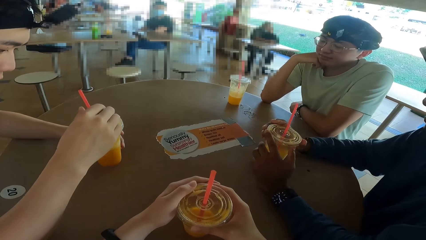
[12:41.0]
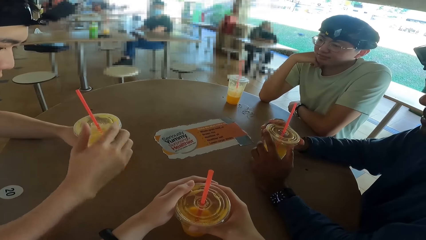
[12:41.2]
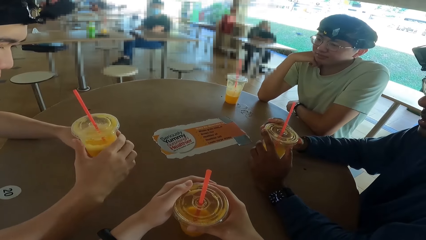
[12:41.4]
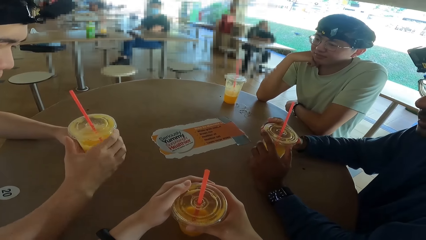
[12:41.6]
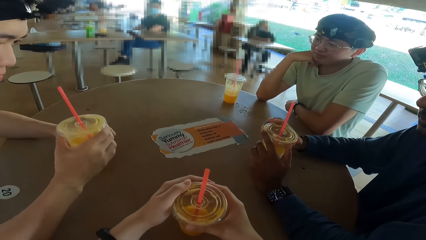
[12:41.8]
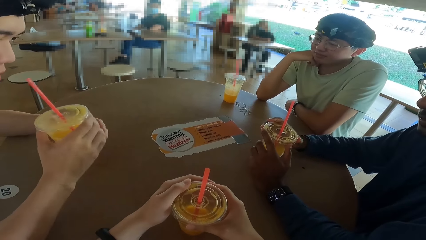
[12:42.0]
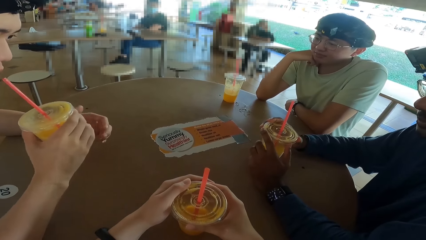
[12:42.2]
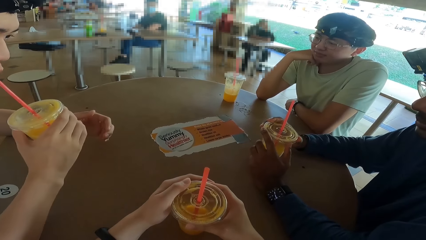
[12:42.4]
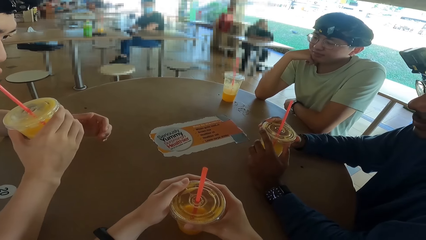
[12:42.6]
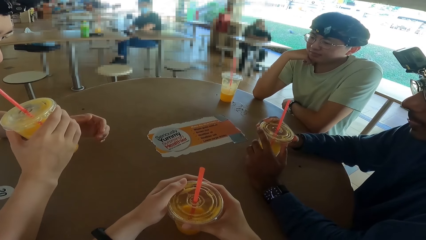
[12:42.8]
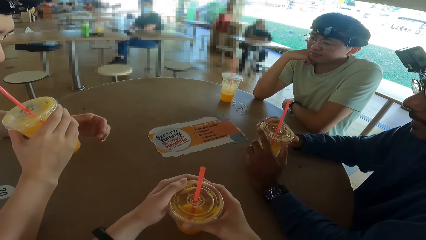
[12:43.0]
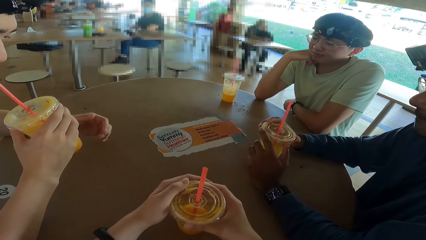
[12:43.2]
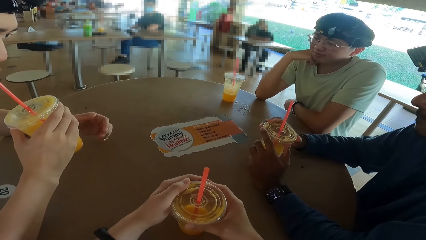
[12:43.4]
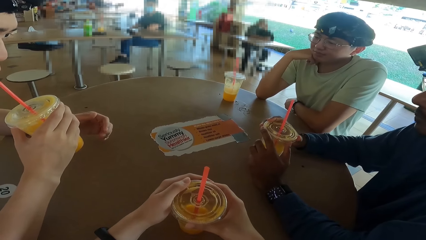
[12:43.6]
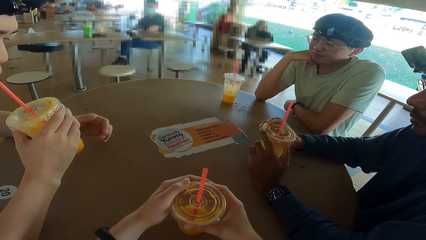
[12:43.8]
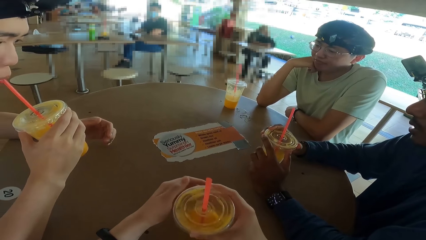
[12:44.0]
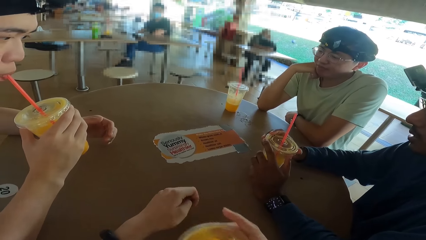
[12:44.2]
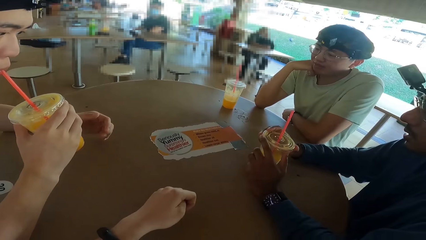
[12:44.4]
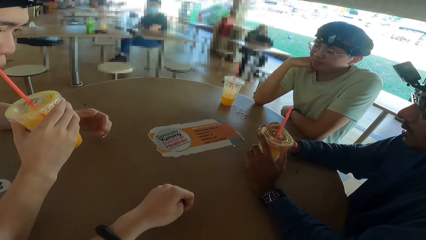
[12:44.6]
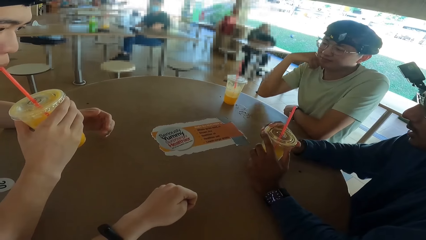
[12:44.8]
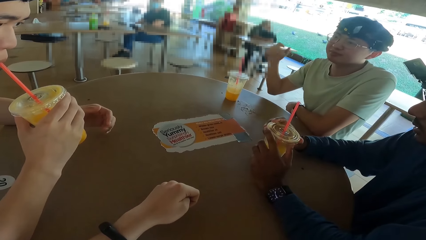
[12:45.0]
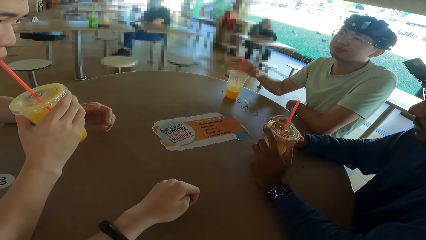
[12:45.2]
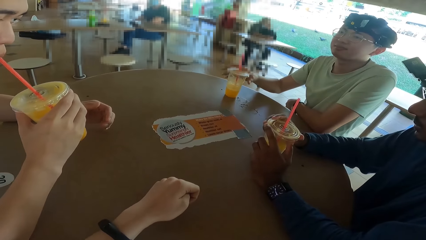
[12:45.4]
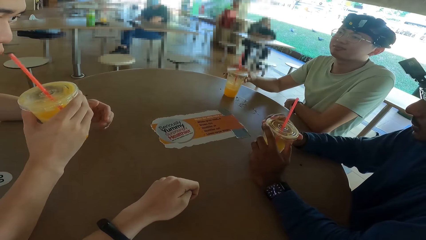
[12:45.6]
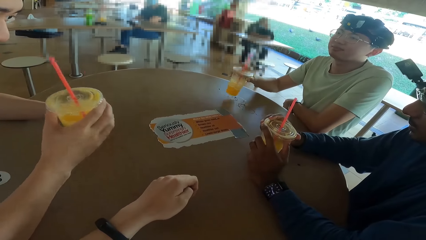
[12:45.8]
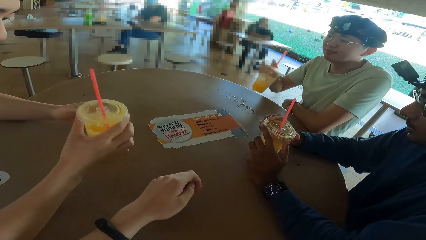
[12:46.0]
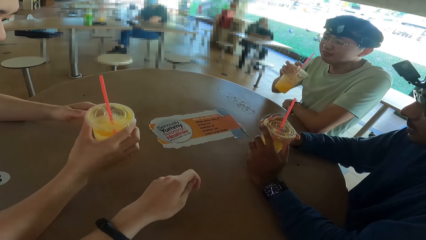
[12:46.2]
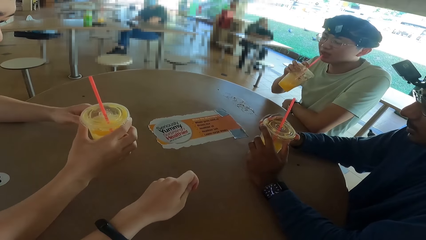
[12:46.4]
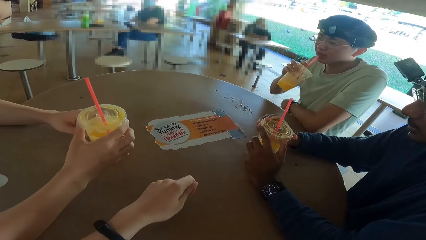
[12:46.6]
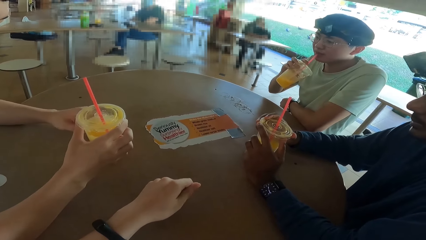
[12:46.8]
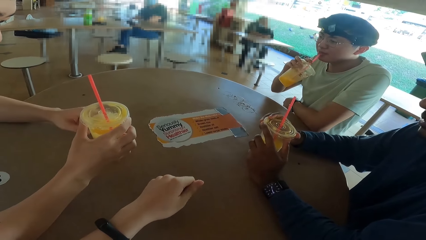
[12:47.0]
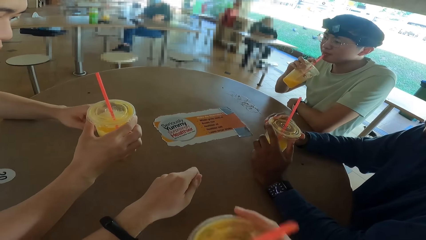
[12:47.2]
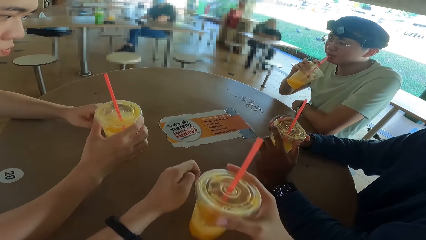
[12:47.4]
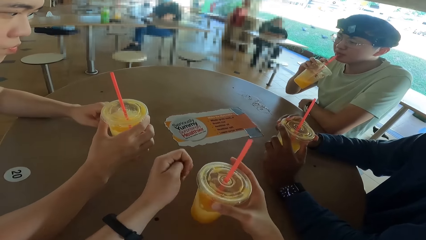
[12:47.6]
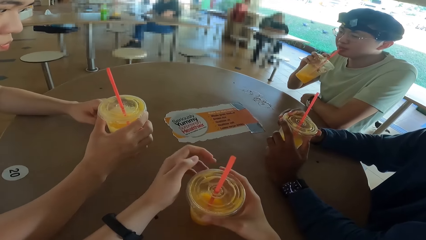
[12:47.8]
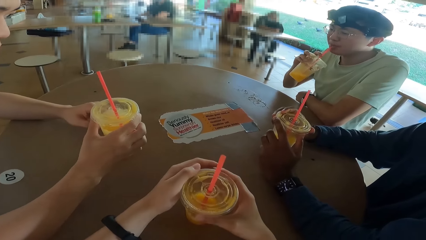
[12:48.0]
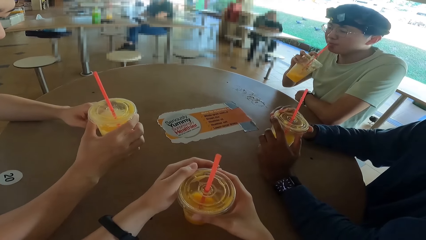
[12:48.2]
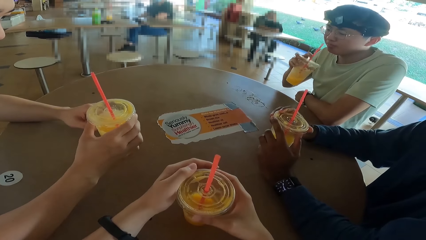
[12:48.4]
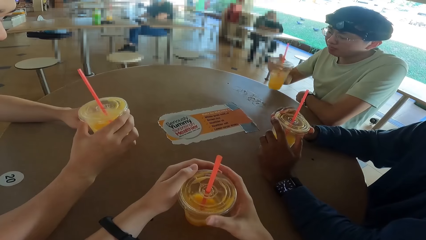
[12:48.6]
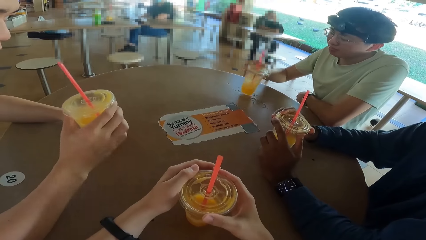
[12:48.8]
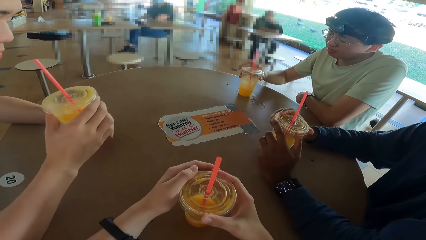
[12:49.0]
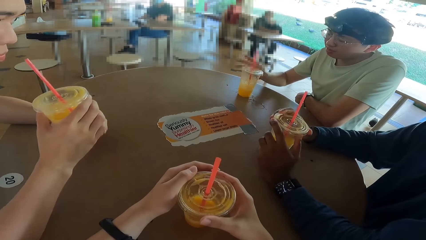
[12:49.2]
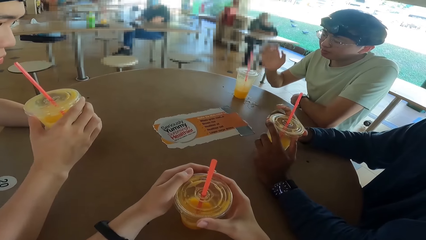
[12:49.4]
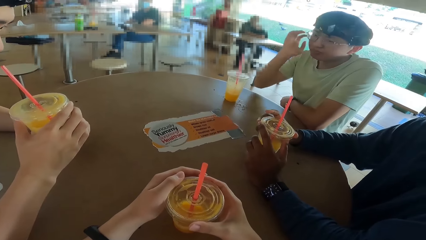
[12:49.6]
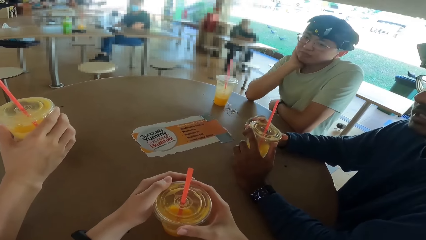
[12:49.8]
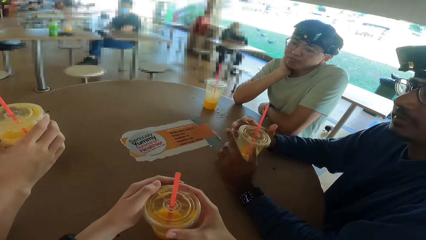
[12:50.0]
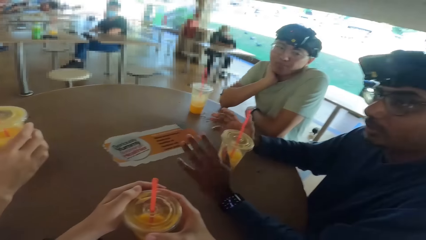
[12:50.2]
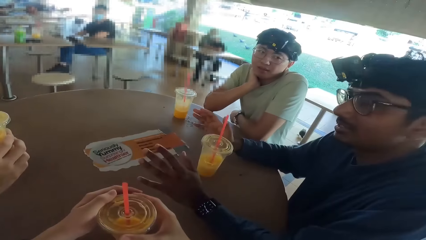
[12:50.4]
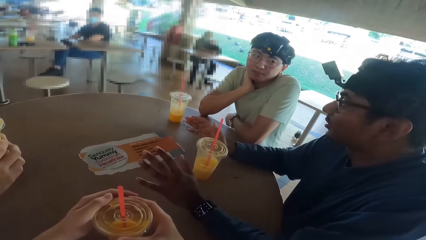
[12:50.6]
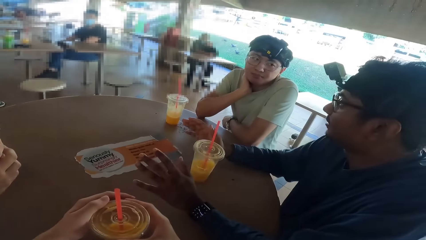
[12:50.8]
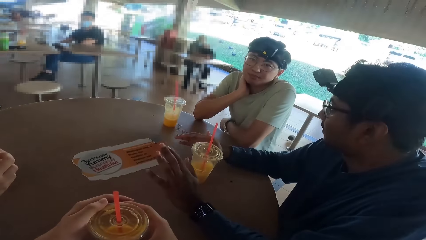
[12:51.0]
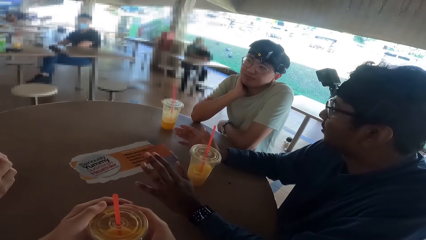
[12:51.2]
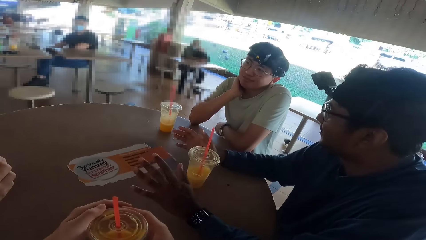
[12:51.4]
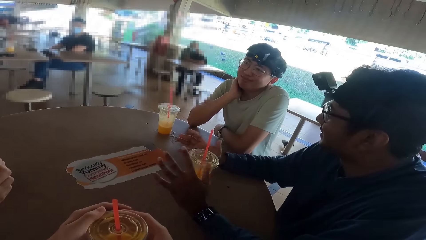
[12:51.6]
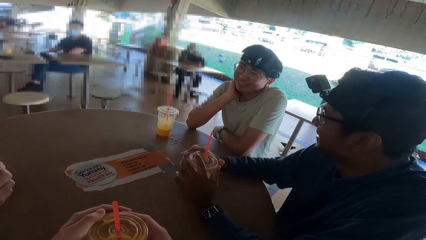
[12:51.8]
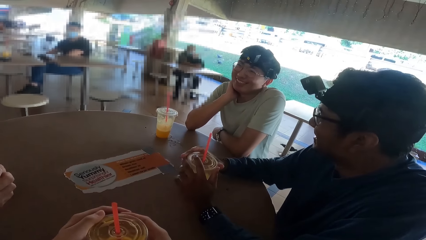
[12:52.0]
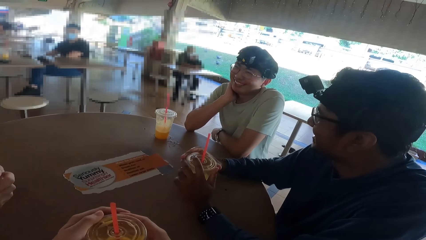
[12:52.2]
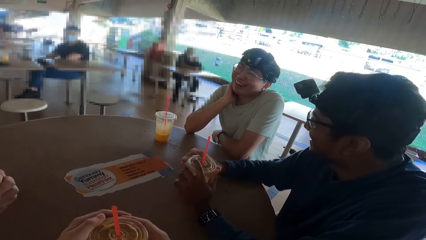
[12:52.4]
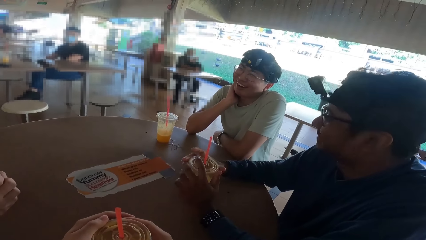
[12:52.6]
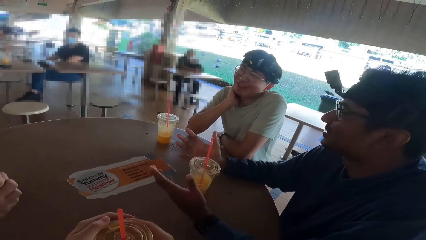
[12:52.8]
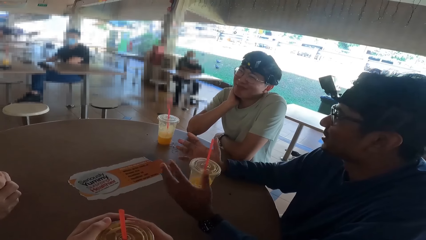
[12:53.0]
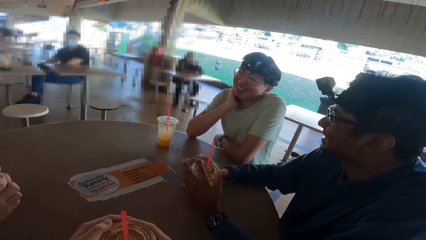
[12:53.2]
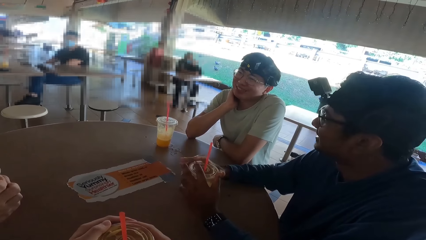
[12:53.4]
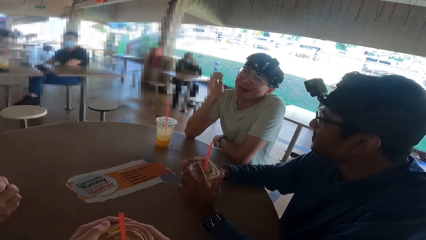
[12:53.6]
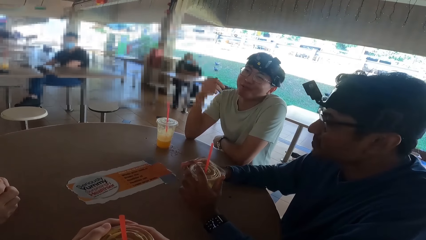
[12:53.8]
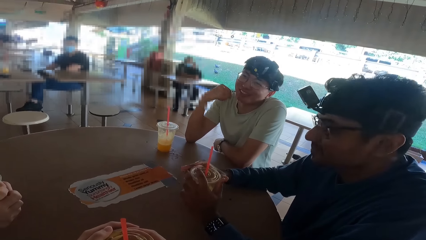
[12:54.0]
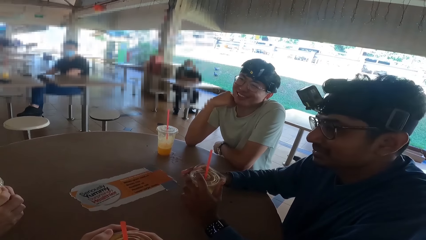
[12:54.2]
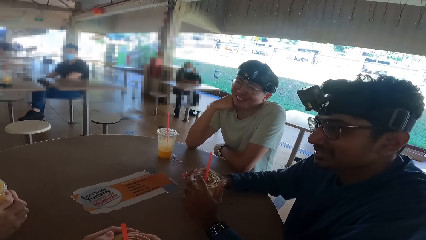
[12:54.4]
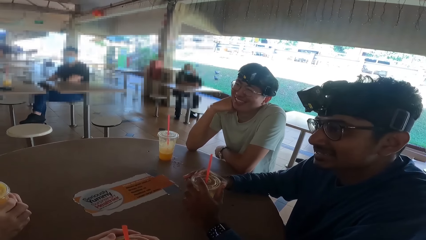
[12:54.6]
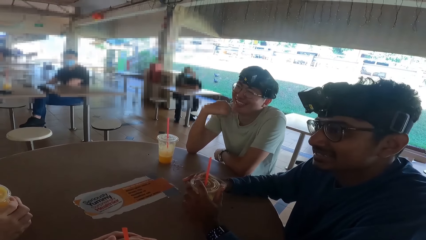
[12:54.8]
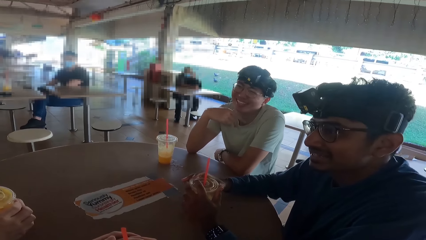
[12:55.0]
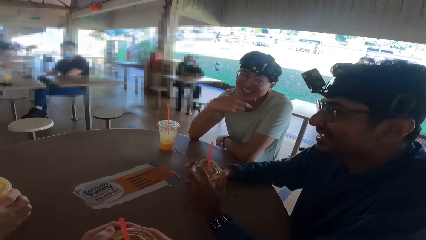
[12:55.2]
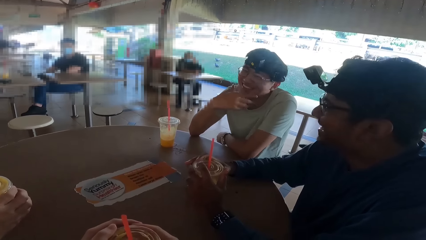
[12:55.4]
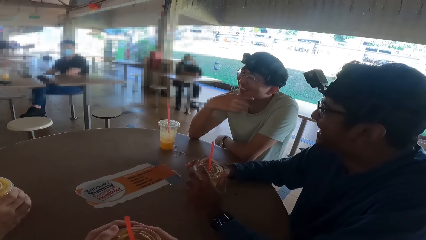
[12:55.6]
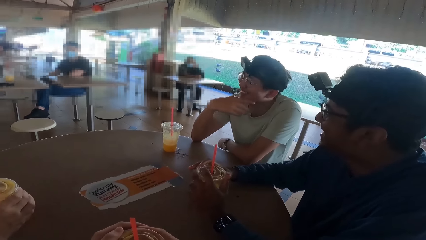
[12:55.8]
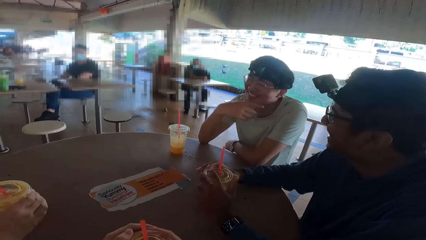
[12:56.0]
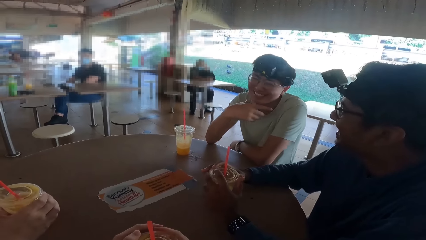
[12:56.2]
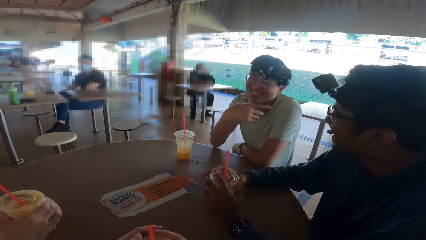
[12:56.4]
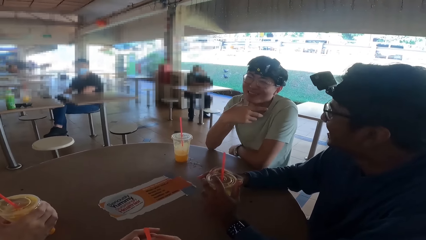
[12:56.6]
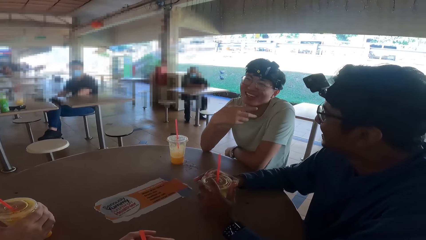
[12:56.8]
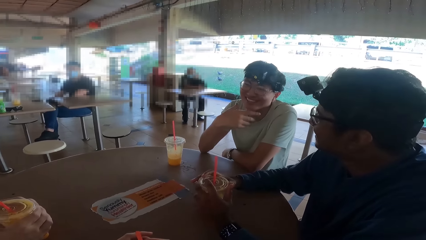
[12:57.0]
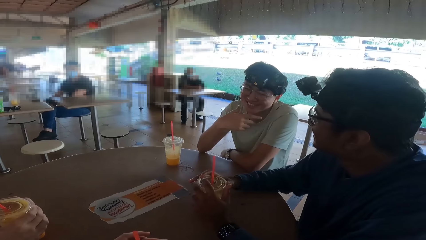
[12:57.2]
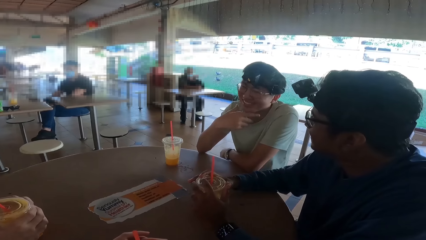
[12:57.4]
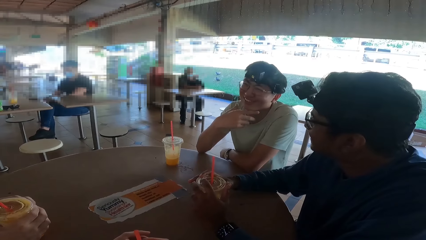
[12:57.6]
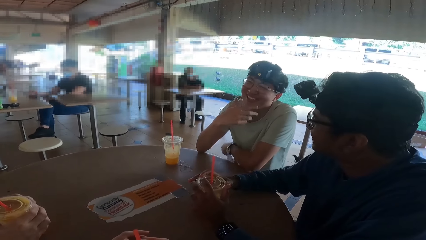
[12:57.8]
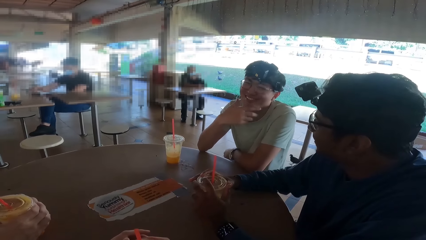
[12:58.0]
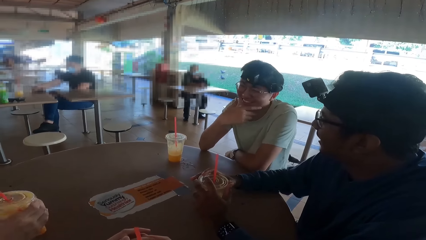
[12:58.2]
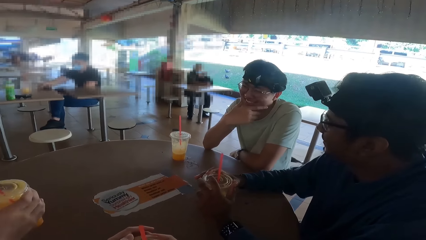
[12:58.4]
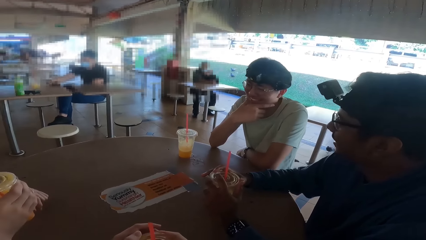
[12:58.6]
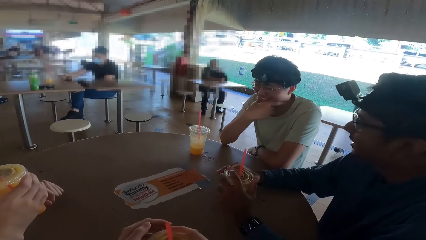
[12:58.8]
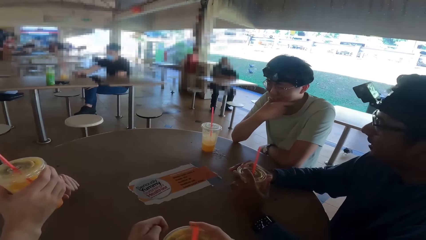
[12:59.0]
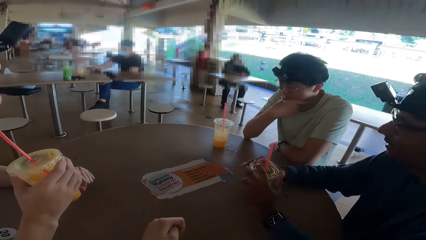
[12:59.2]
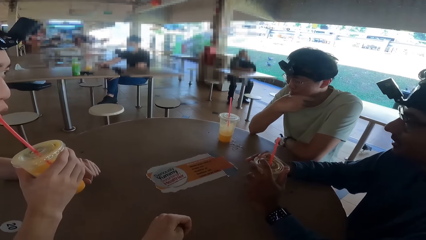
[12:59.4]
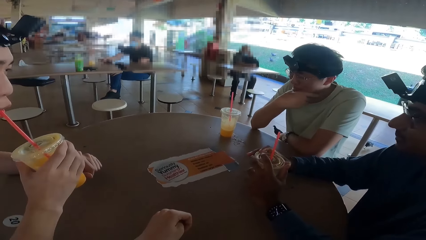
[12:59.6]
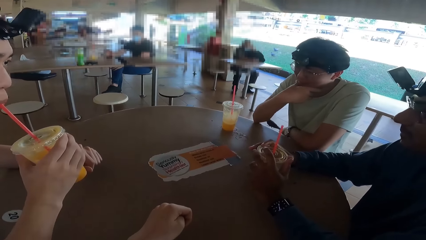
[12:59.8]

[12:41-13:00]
A person takes a drink. A man drinks the drink. The camera wearer takes a drink. Another person takes a drink. The camera wearer returns the drink. The man drinks the drink. Another man talks using hands. Three men laugh.
